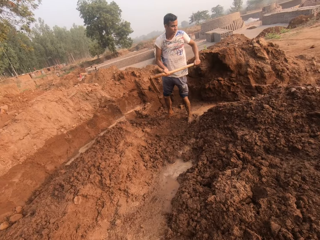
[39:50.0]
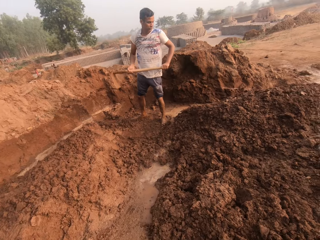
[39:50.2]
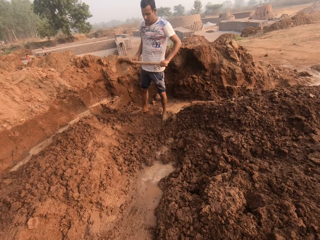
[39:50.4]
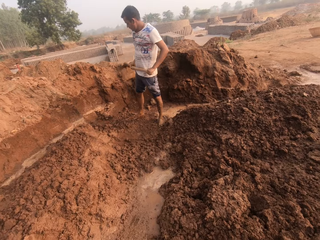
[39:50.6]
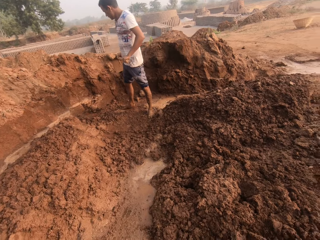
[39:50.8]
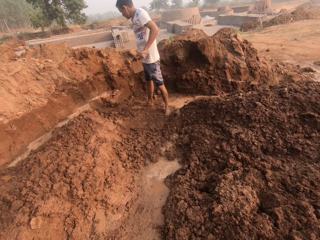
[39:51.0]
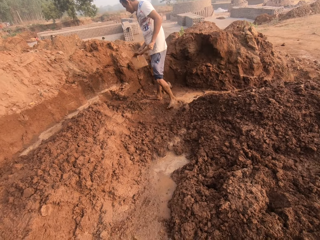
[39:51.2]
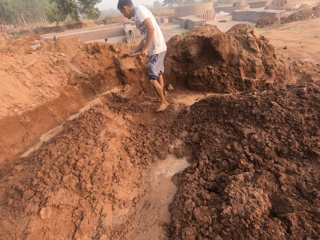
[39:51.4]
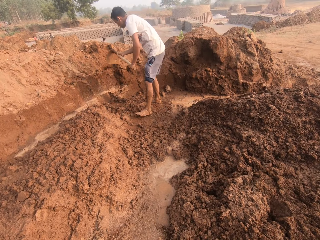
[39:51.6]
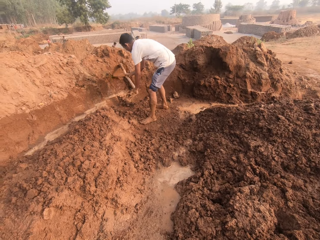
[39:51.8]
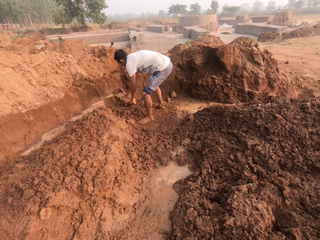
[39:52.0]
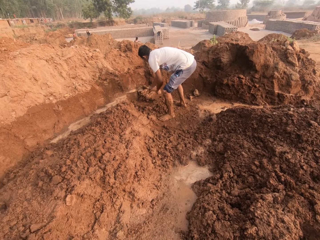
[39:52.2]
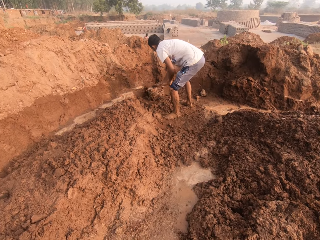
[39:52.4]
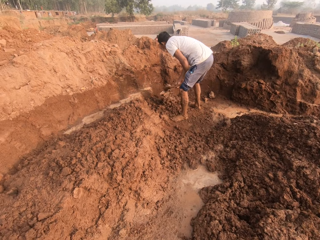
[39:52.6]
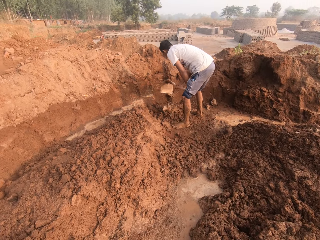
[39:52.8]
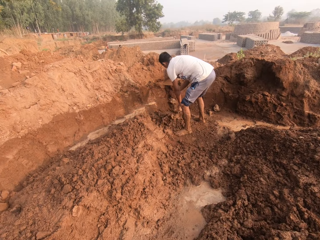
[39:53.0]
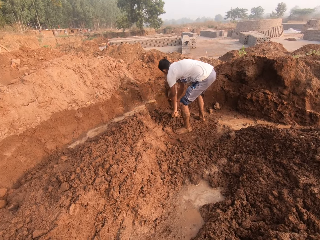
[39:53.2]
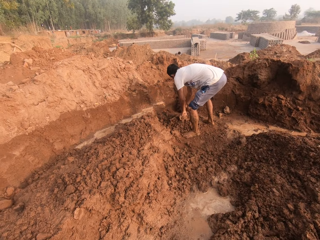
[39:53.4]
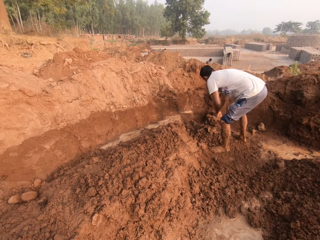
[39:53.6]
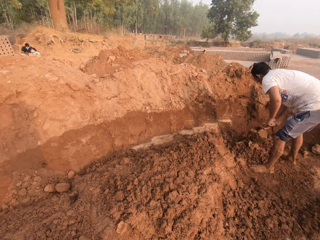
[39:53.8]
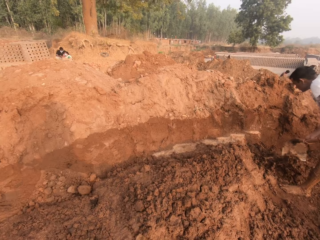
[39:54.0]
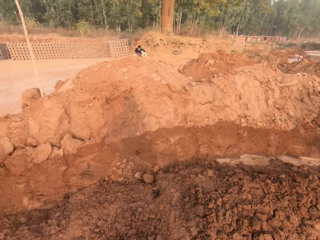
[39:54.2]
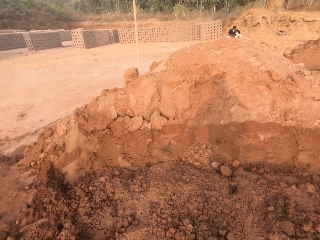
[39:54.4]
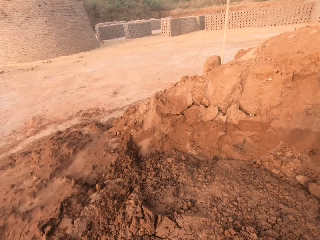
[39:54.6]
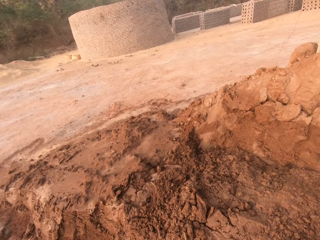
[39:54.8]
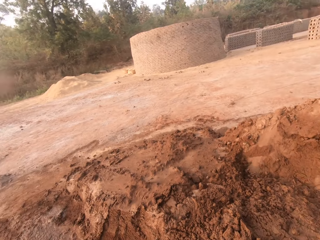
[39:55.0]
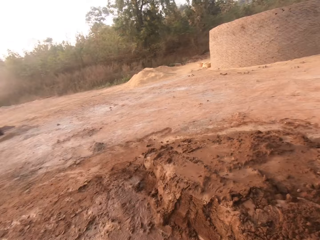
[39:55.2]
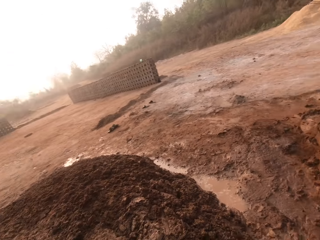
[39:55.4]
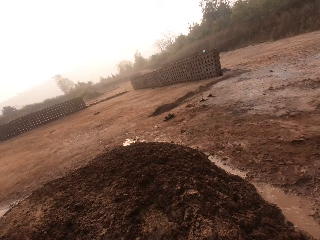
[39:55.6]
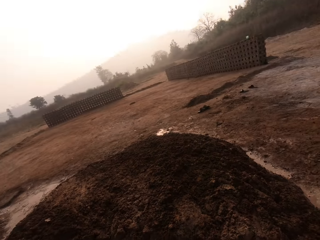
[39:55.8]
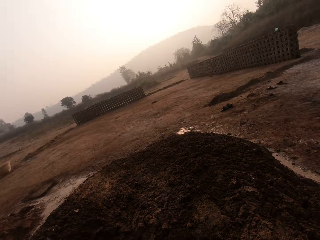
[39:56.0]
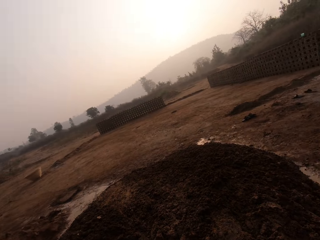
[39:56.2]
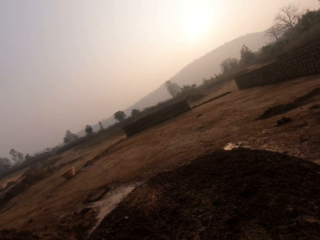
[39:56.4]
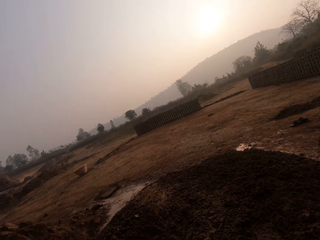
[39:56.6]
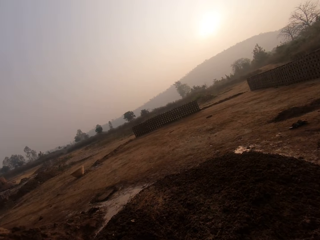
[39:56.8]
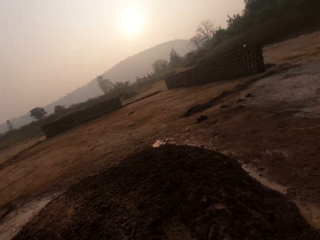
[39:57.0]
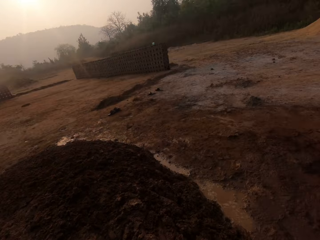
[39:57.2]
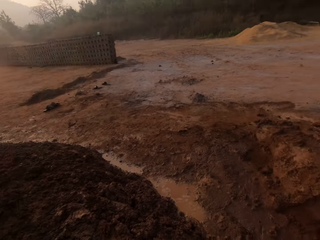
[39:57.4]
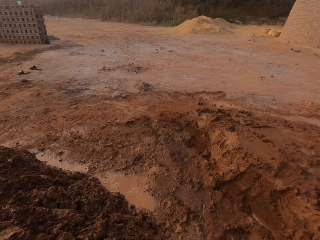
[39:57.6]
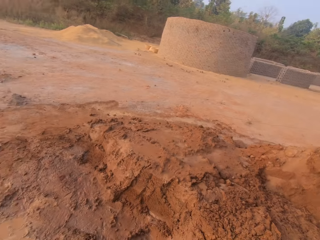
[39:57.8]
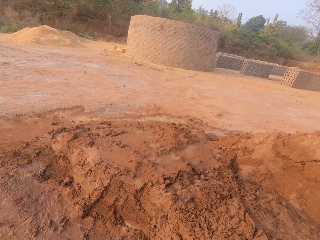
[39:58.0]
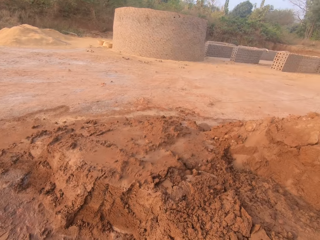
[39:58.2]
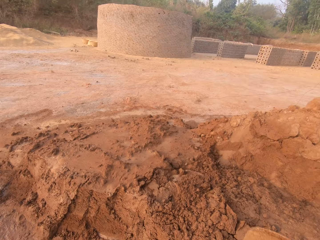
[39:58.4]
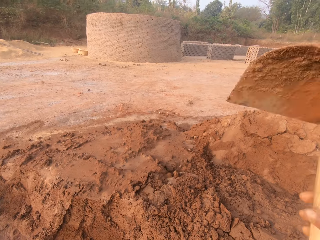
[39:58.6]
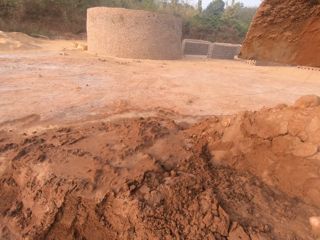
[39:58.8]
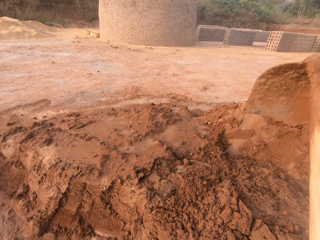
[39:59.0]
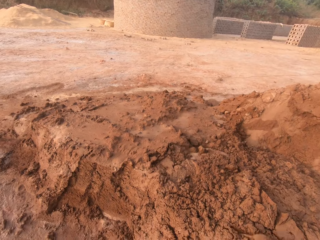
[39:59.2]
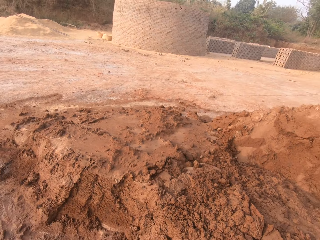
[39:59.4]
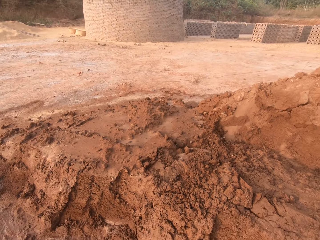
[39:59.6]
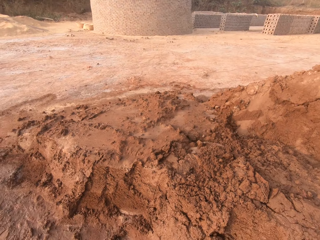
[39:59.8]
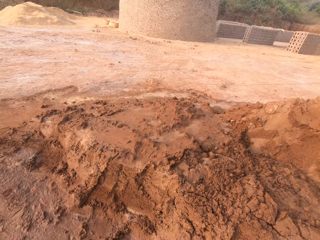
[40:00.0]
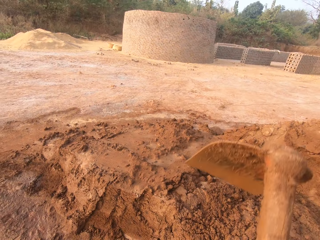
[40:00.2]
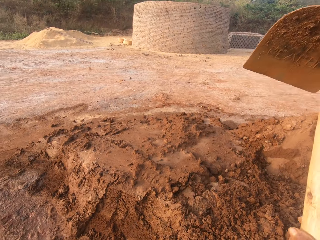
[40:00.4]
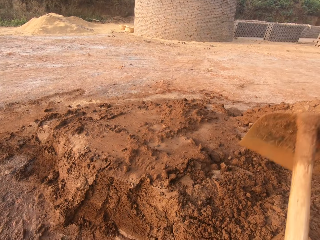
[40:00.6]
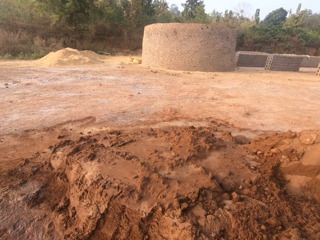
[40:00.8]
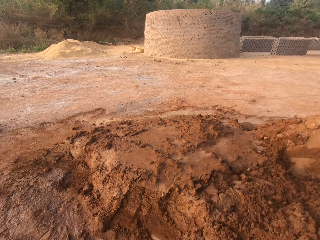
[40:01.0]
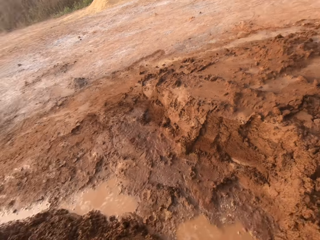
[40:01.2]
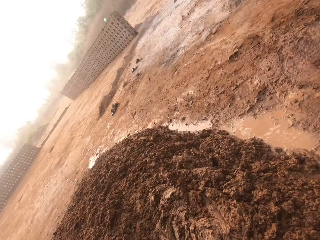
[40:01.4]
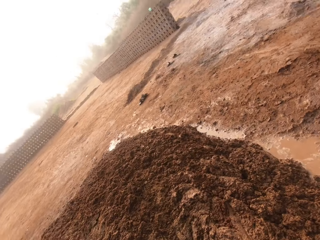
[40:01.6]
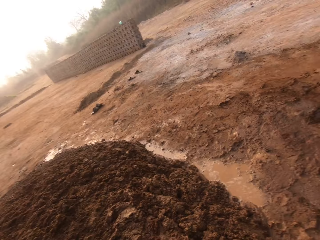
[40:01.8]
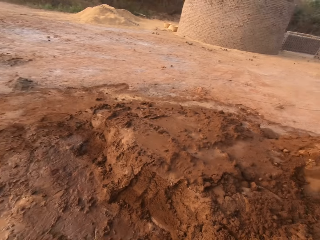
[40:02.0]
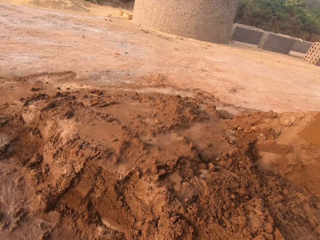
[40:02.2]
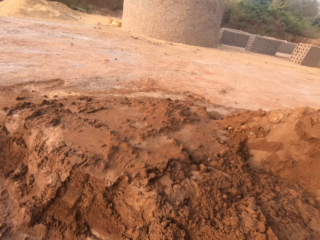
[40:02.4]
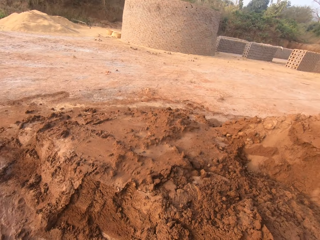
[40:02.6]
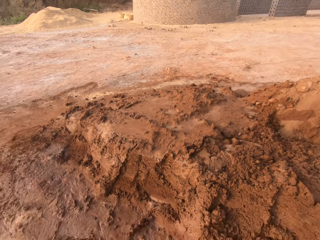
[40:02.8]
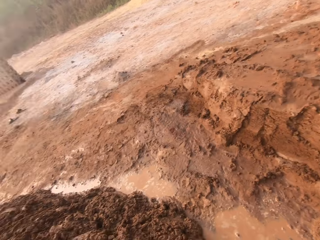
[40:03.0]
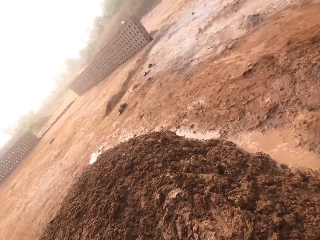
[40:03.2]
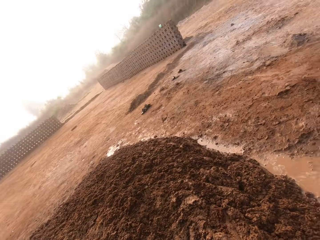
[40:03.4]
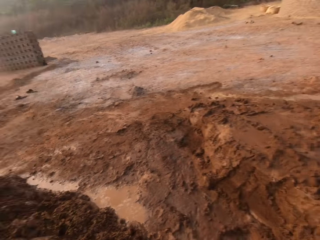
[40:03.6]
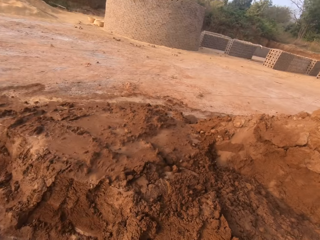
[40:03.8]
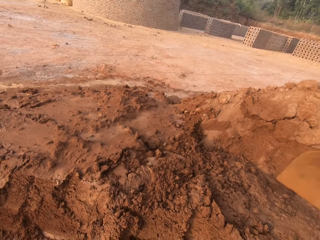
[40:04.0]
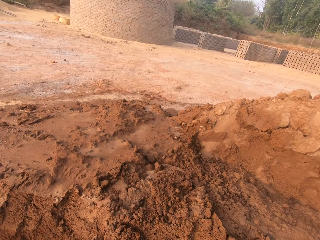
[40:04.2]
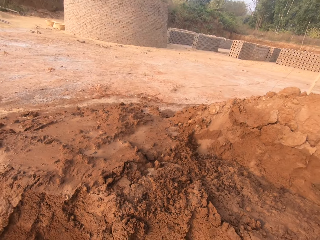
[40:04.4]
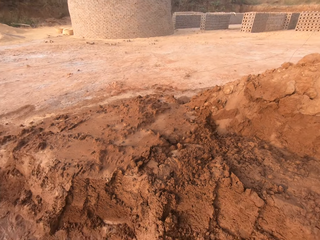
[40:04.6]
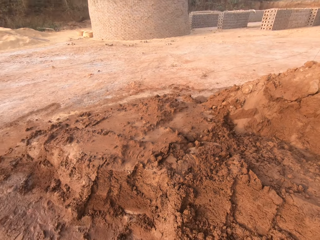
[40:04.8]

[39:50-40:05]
The camera wearer looks around. They look around a person. They dig the ground with the hoe in both hands.

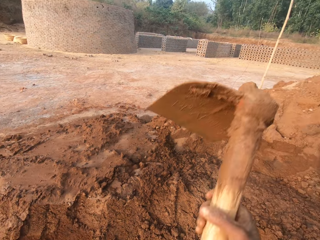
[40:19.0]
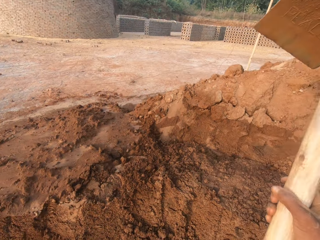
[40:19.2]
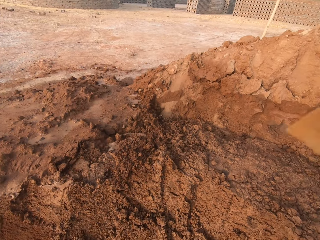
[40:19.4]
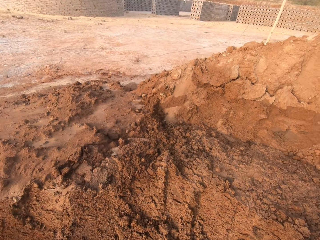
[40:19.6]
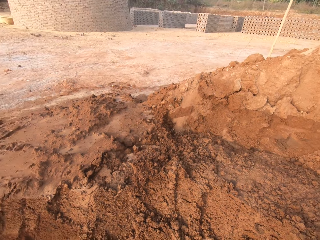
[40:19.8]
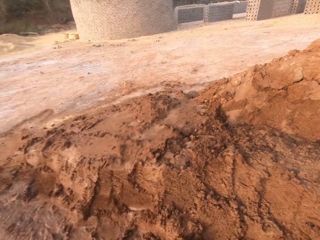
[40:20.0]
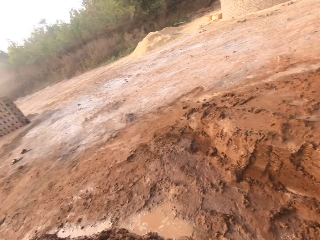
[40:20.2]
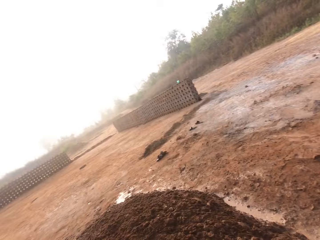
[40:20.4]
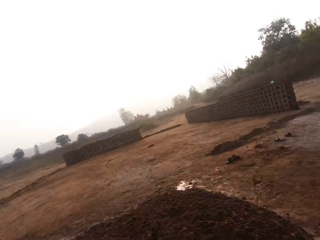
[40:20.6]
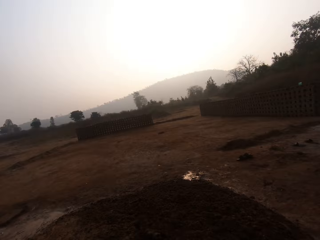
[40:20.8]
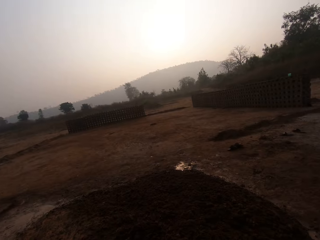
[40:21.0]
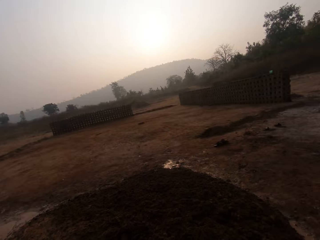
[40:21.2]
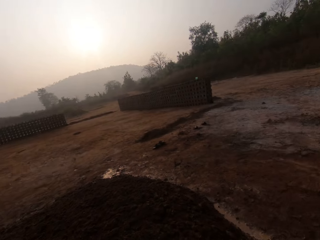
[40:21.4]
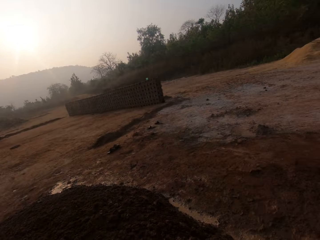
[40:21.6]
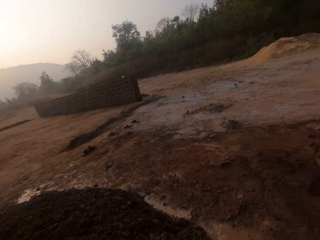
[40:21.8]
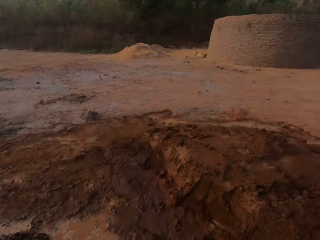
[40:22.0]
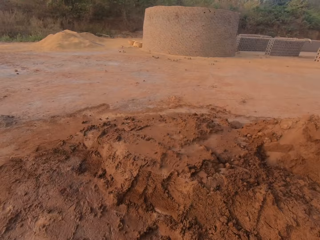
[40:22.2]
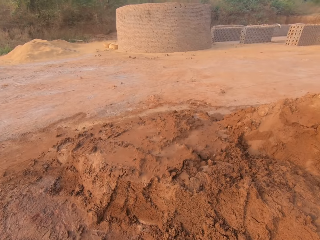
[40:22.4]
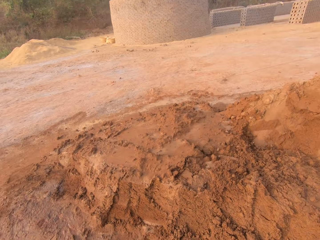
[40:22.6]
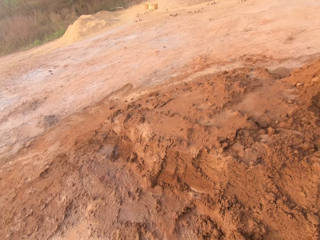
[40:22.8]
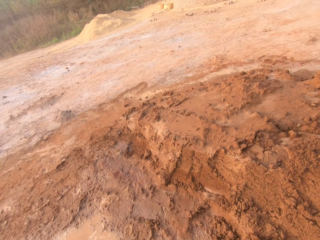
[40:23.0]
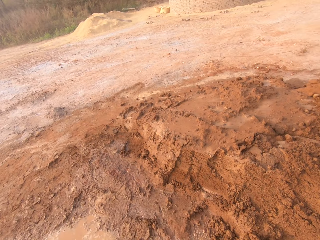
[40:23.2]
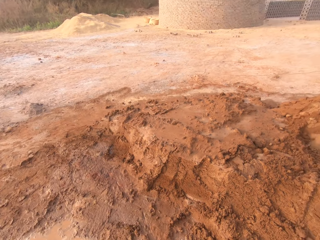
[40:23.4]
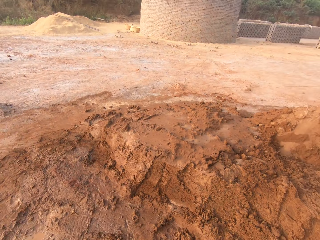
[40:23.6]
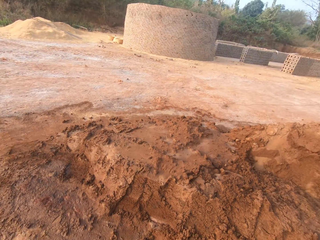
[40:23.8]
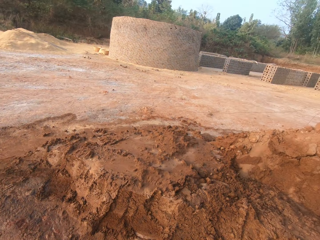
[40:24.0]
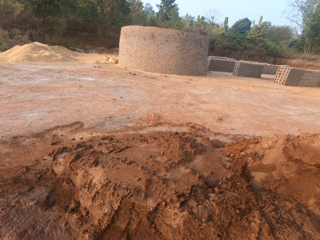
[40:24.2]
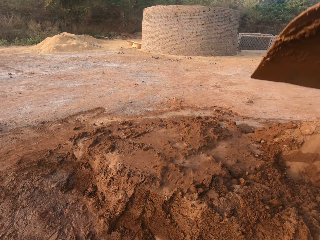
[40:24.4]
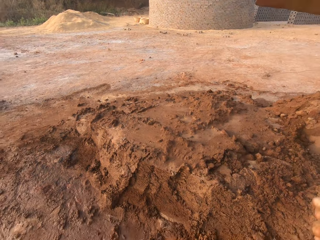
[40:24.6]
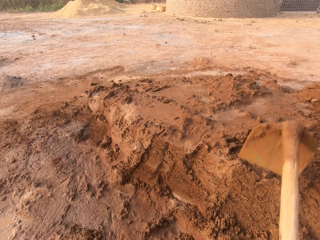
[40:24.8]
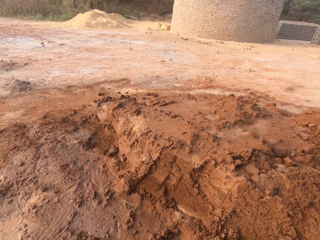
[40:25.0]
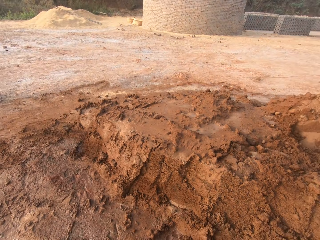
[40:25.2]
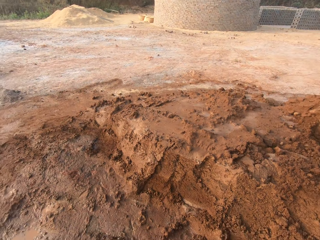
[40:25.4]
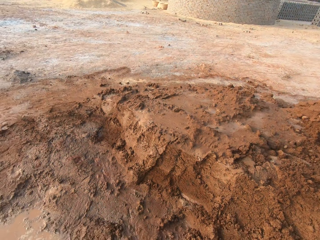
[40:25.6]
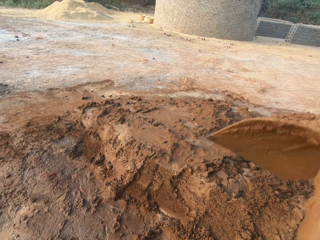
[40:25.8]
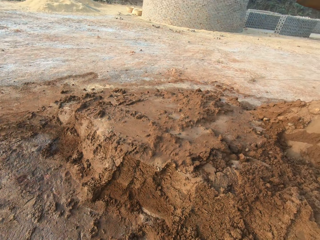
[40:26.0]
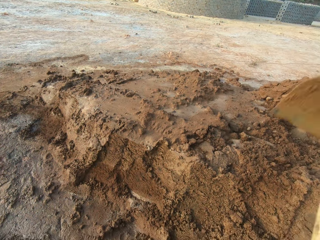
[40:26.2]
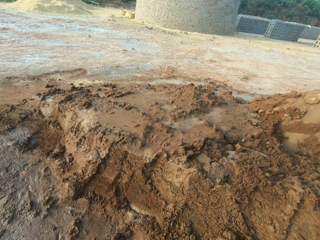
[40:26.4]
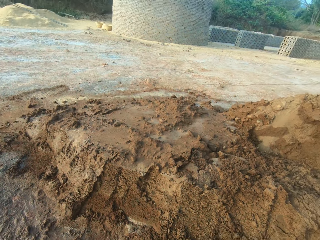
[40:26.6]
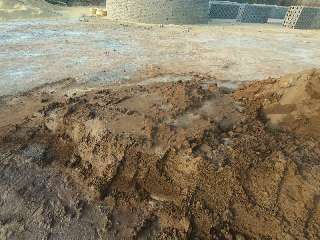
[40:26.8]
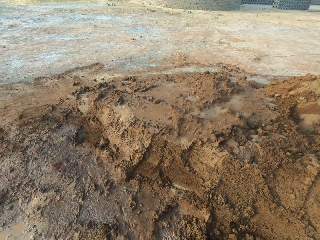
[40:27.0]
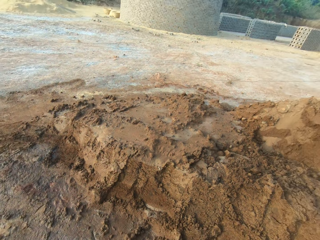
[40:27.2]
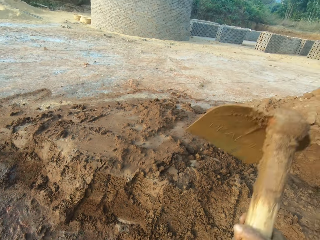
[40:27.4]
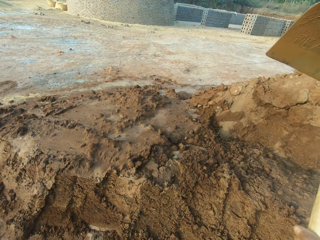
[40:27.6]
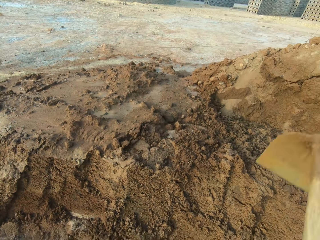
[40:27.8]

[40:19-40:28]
The camera wearer pours sand on the ground with the hoe in both hands. They dig the ground with the hoe in both hands.
